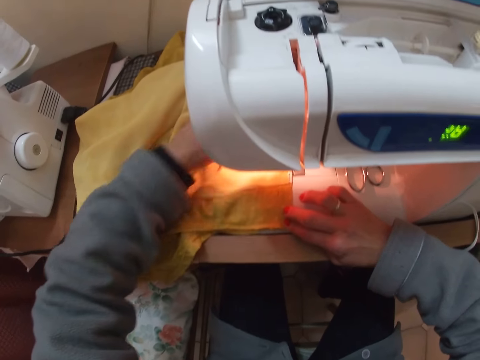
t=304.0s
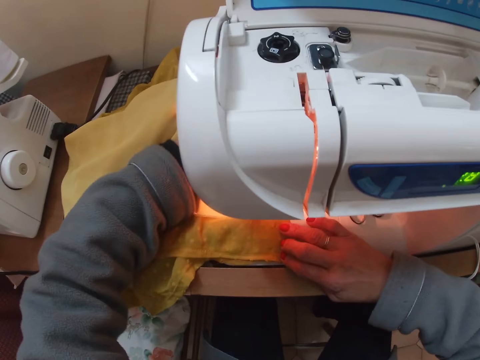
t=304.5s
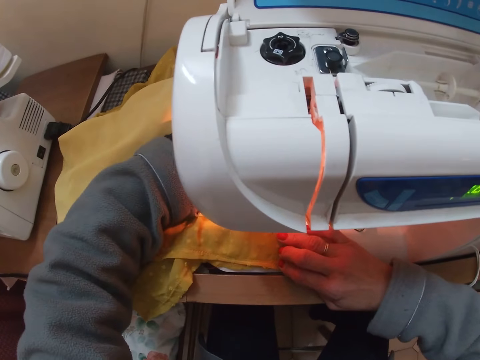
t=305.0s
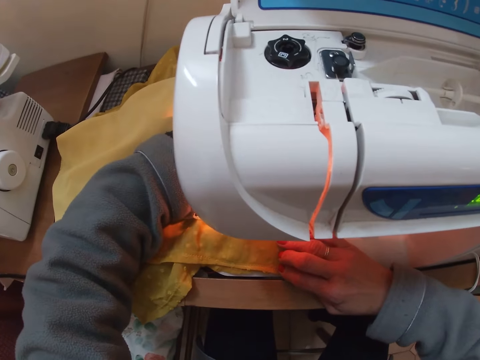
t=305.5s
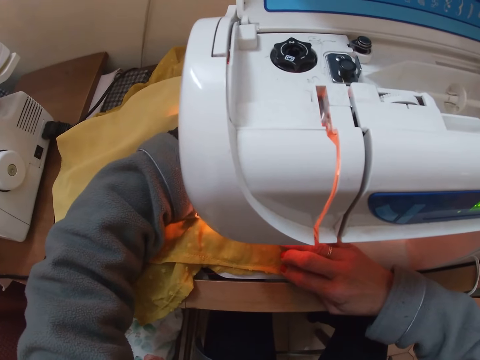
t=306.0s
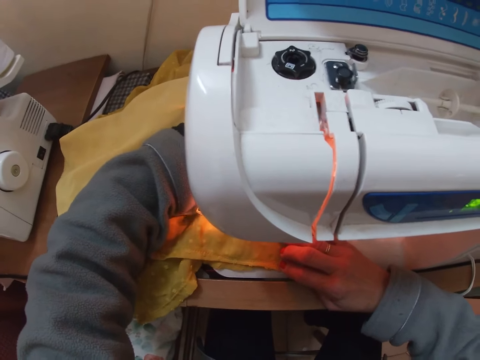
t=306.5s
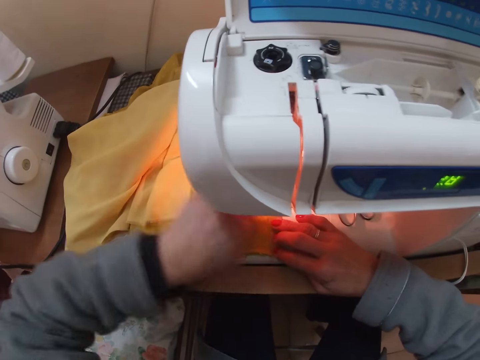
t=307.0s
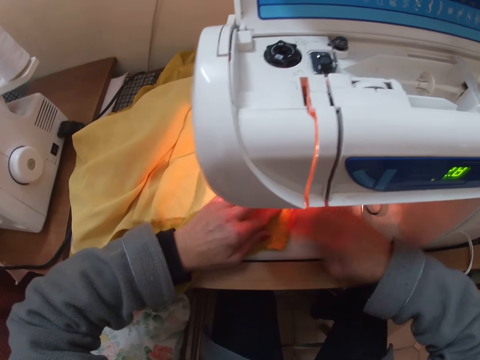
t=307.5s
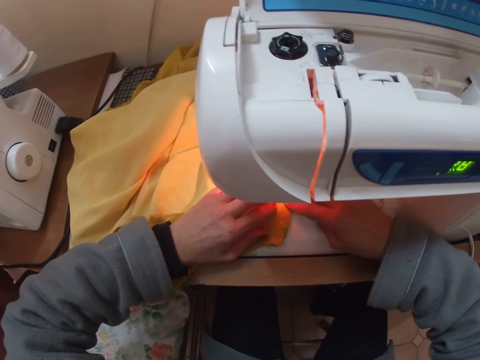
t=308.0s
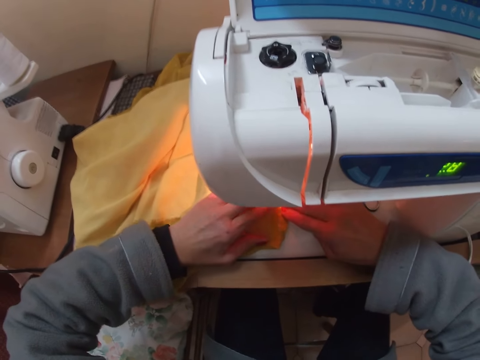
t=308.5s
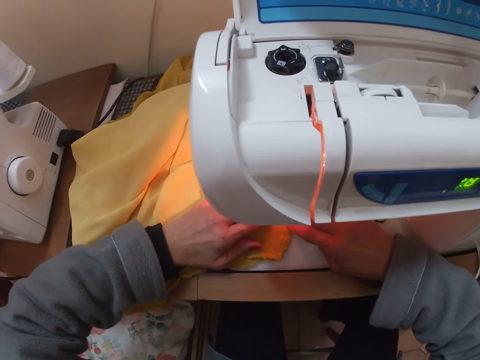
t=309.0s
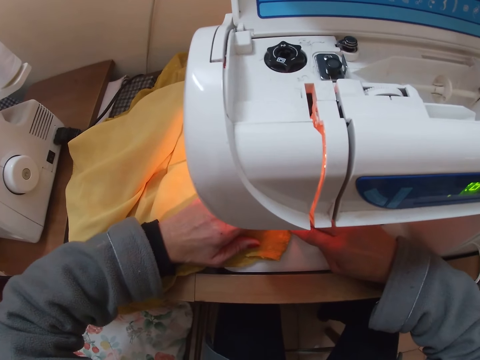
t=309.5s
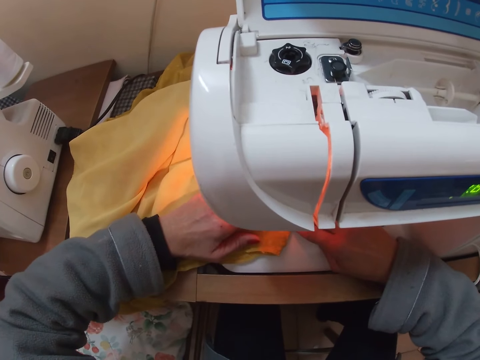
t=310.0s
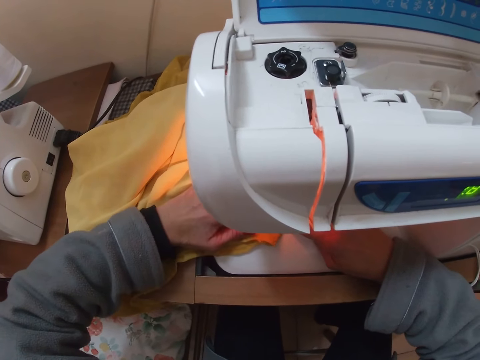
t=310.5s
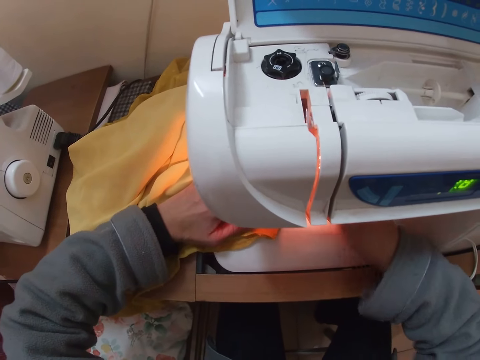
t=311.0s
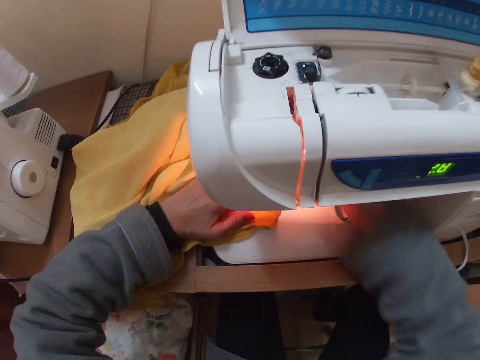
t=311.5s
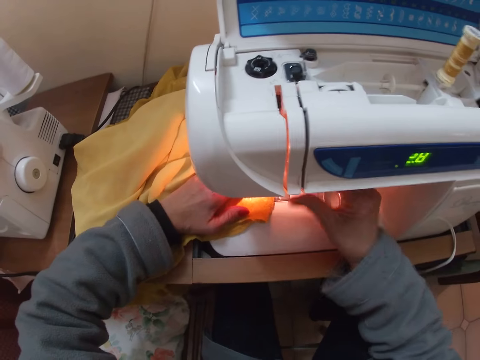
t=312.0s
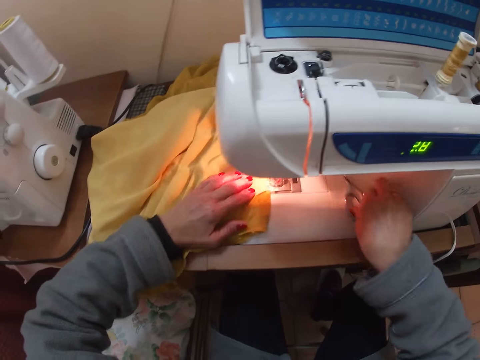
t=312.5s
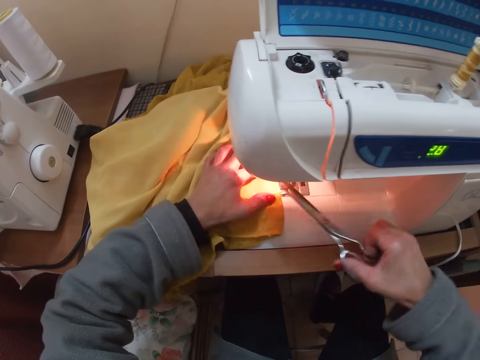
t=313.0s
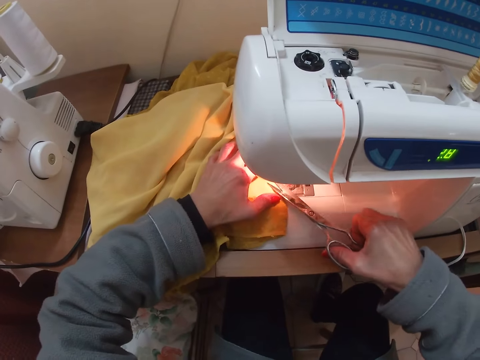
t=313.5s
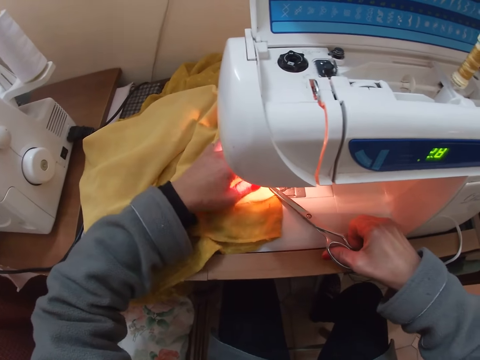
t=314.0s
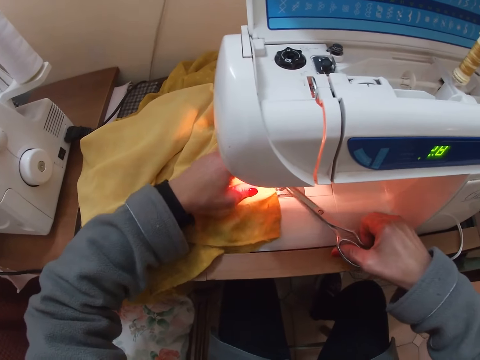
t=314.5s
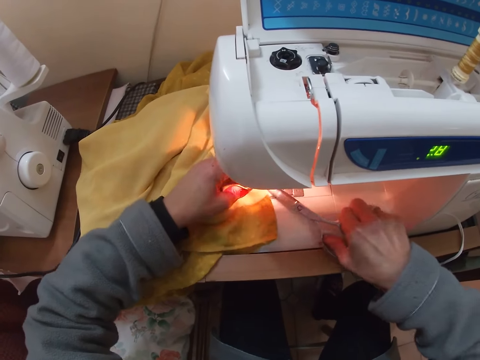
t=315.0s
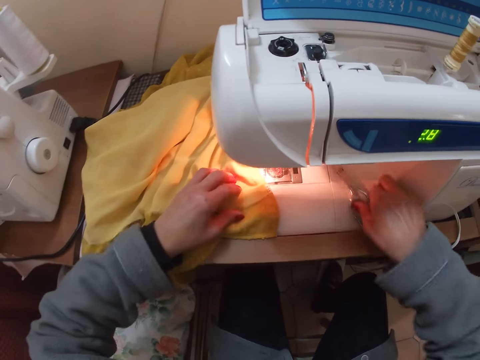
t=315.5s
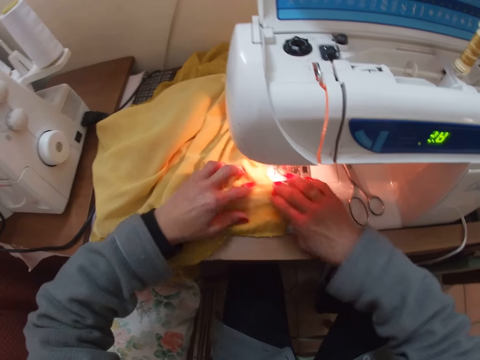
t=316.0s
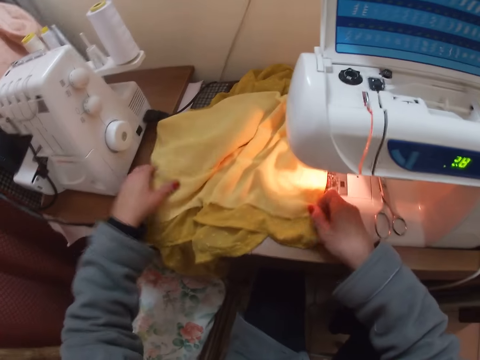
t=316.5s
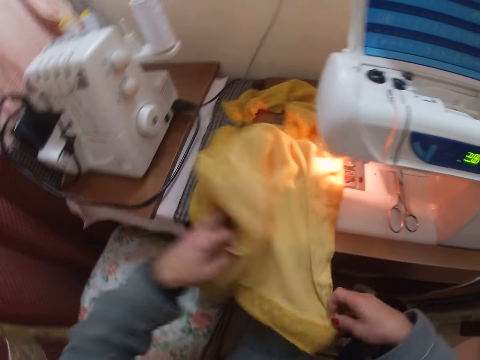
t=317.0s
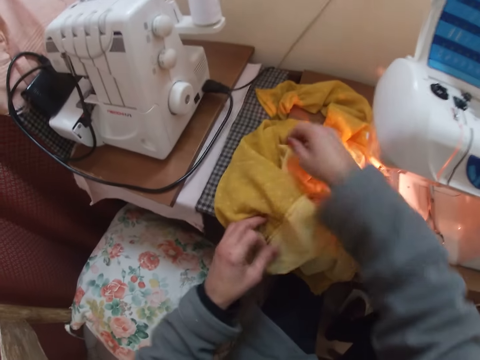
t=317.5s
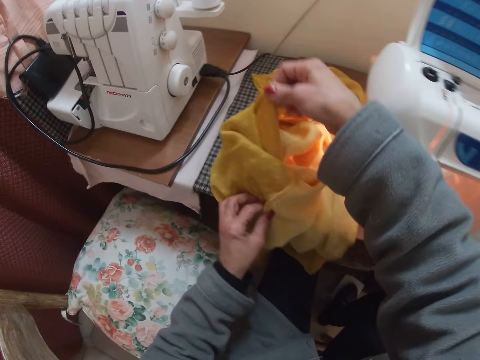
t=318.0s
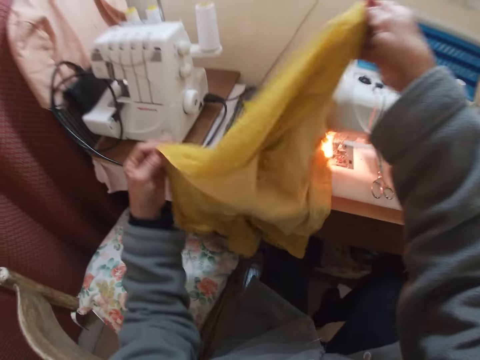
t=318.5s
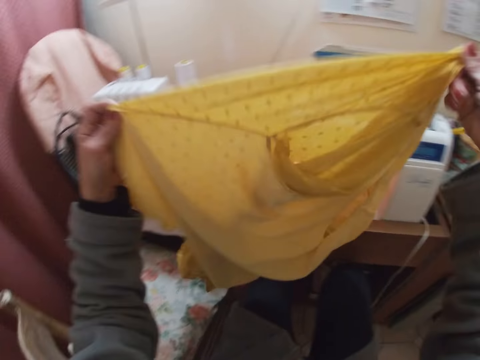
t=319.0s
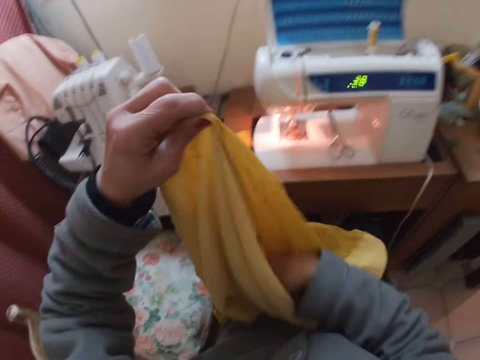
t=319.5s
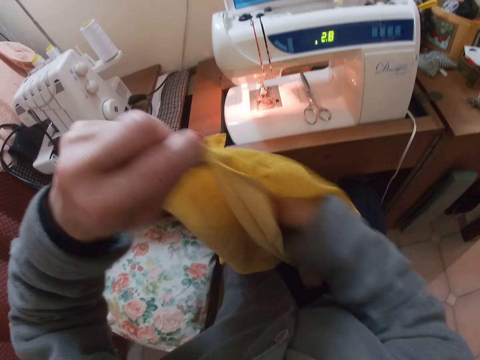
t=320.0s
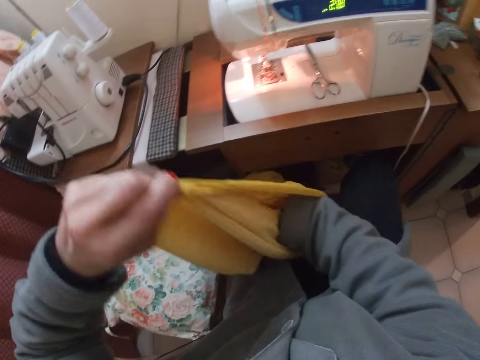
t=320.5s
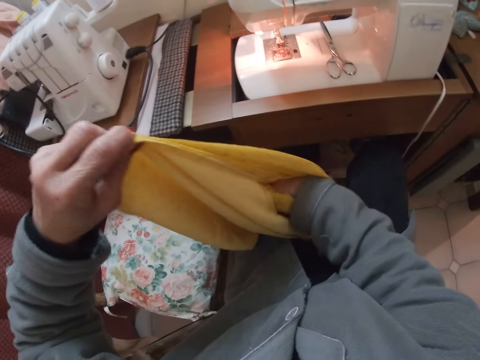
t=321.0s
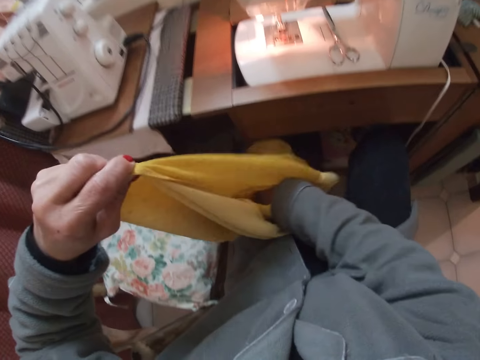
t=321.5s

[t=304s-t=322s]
The camera wearer sews the fabric or blouse with the sewing machine. He touches the presser foot lever with his right hand. He picks up the scissors from the machine and cuts thread from the blouse with the scissors. He puts the fabric on the sewing machine. He pulls the fabric and lifts the fabric. He adjusts the other side of the blouse.

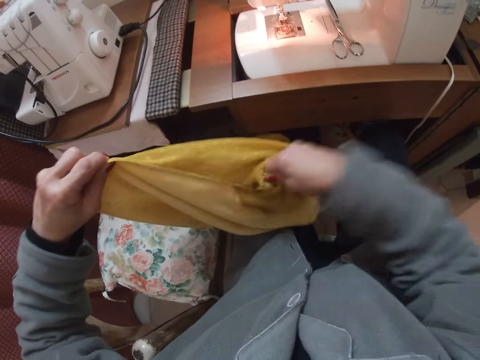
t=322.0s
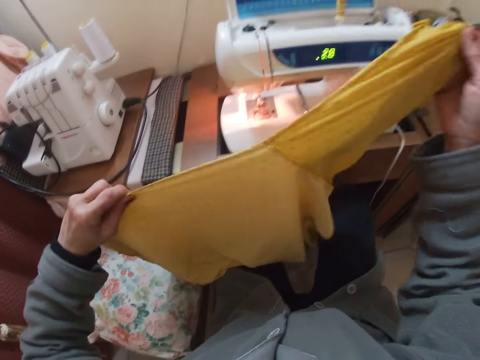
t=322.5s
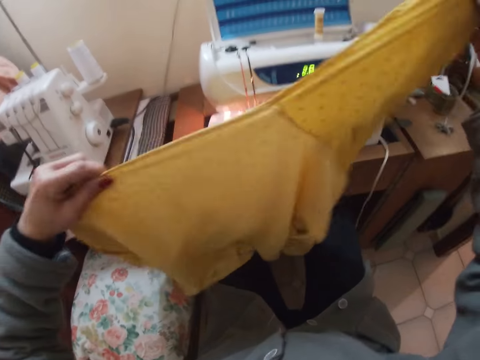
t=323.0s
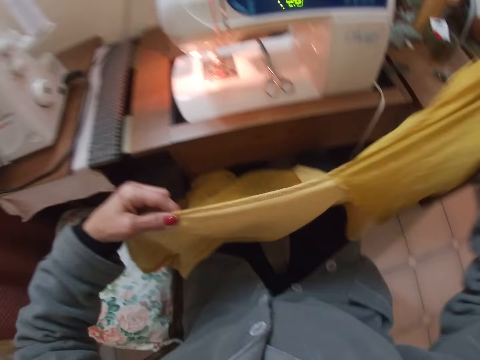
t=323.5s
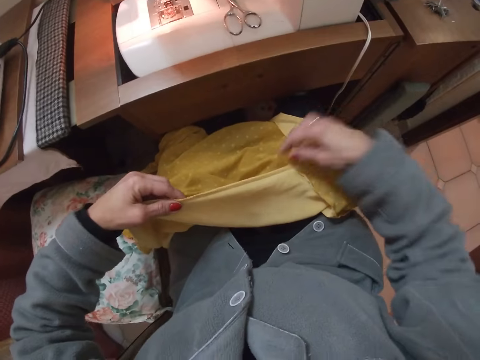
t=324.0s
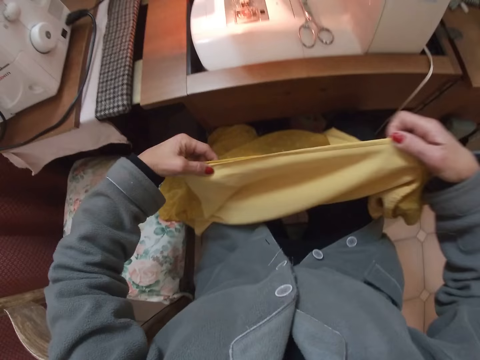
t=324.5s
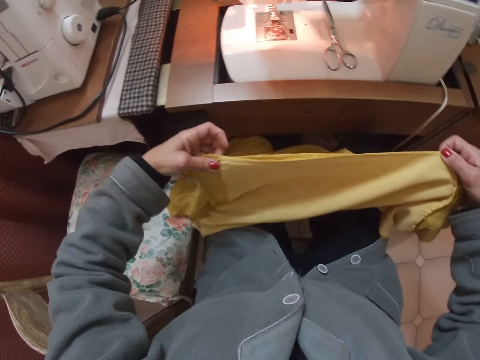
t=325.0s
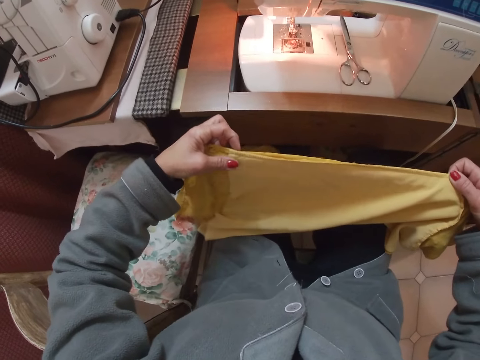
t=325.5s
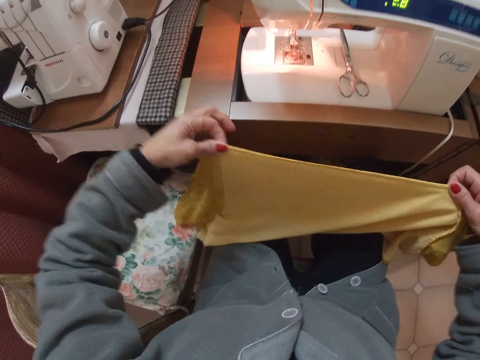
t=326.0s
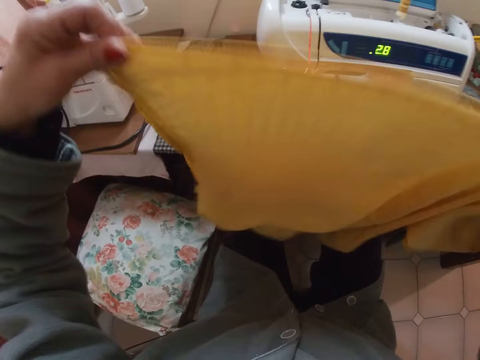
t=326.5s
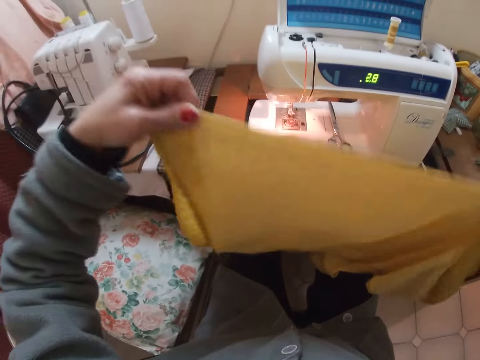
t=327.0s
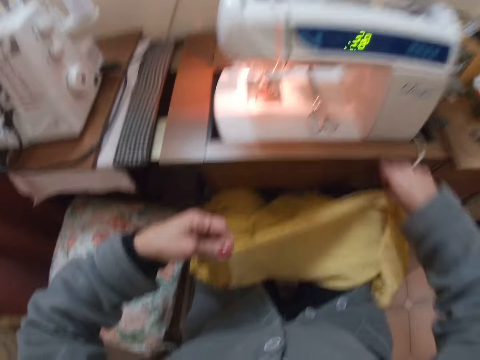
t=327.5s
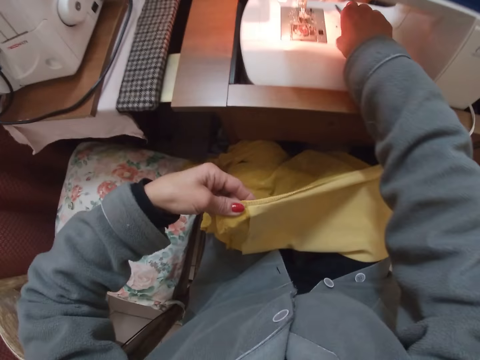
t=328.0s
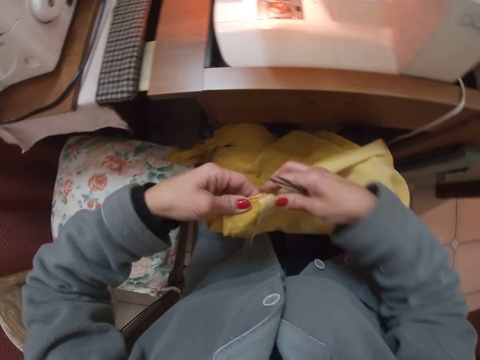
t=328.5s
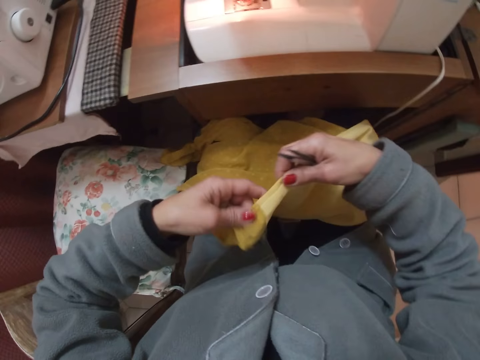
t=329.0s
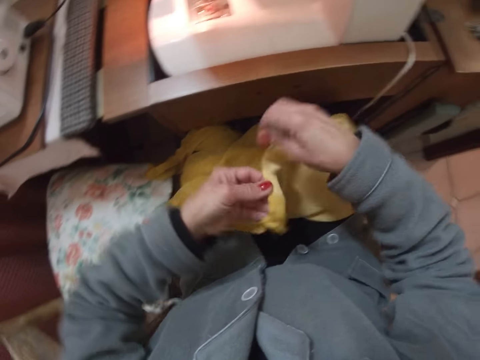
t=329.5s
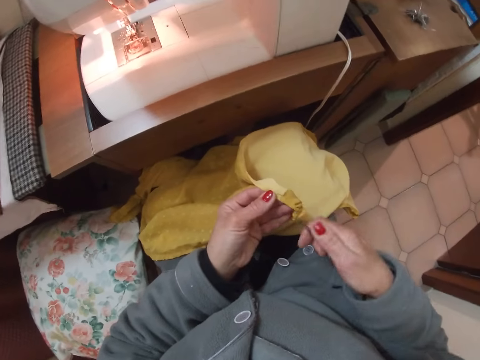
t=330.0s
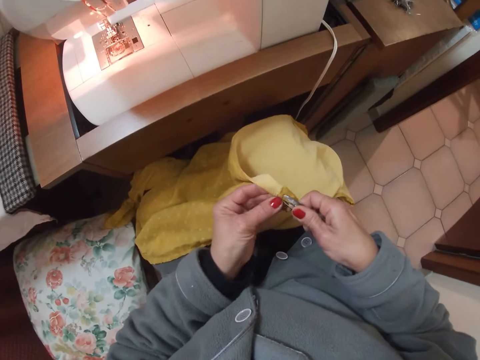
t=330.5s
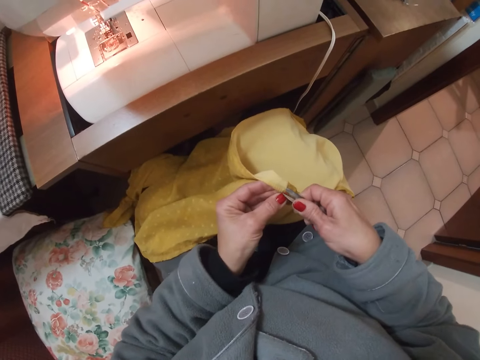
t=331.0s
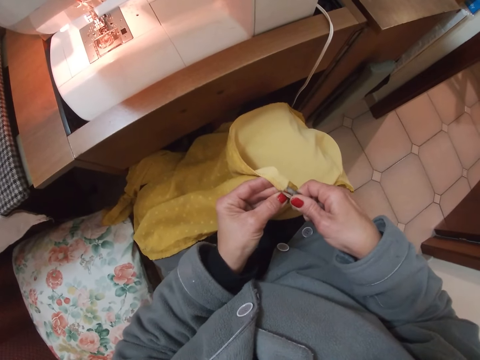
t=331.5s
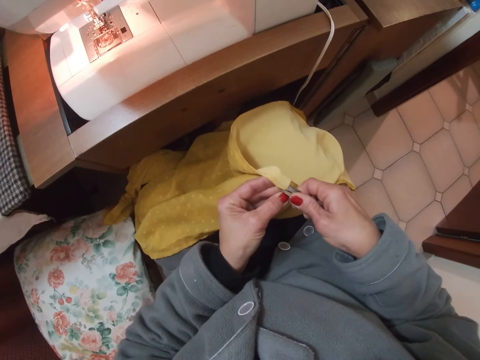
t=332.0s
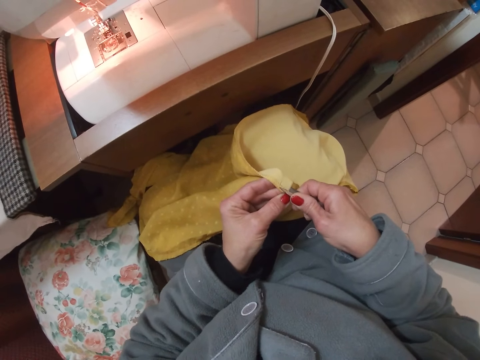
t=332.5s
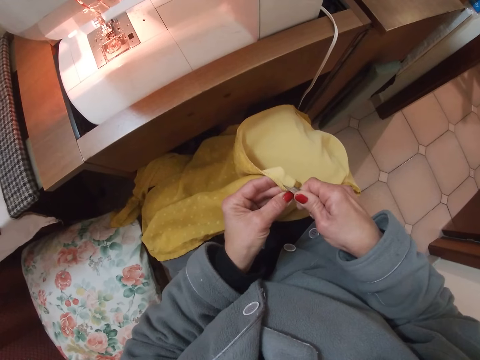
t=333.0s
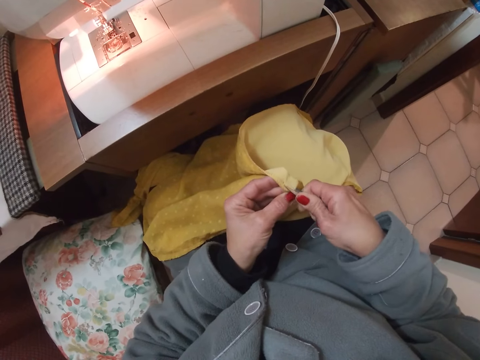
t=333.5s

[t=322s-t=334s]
The camera wearer puts the fabric on his thighs. He spreads the fabric. He picks up the scissors from the machine. He cuts a little part of the lining of the blouse with the scissors.
